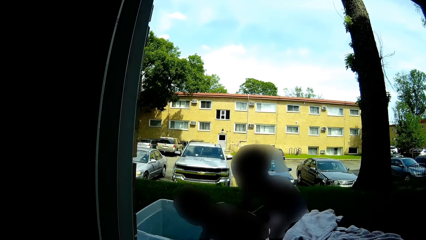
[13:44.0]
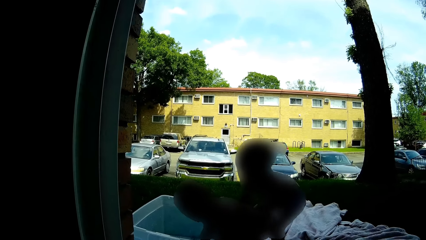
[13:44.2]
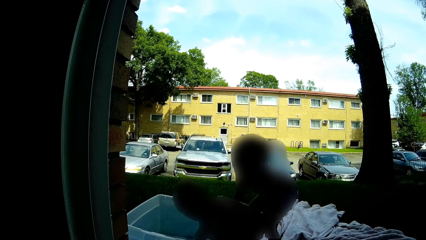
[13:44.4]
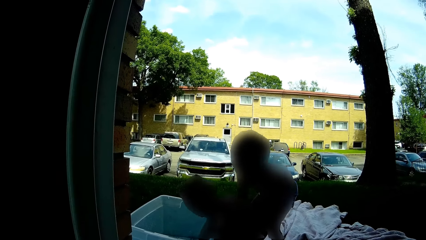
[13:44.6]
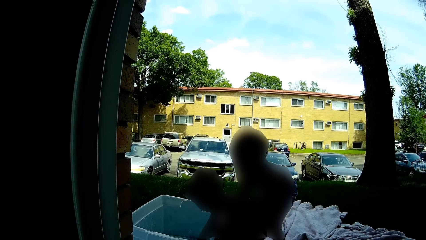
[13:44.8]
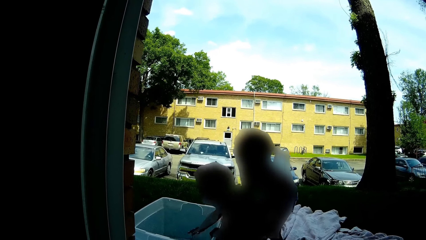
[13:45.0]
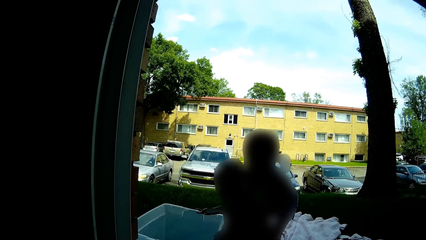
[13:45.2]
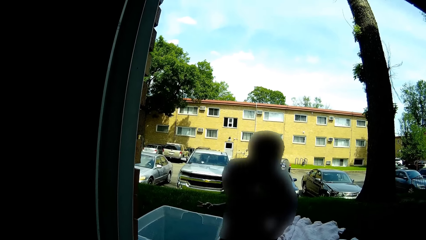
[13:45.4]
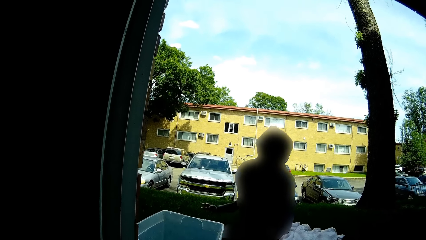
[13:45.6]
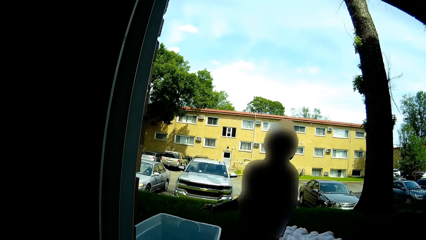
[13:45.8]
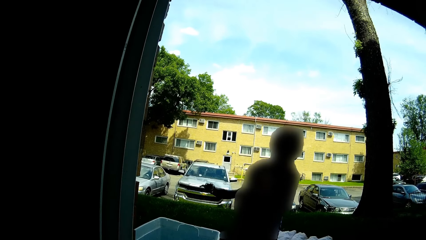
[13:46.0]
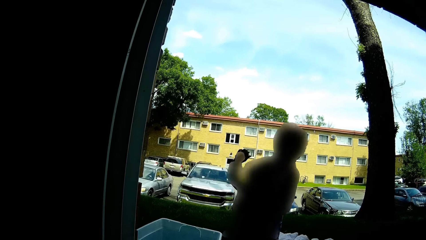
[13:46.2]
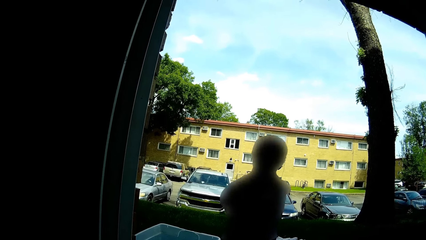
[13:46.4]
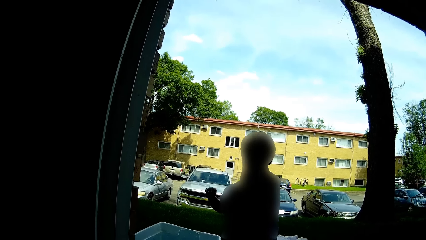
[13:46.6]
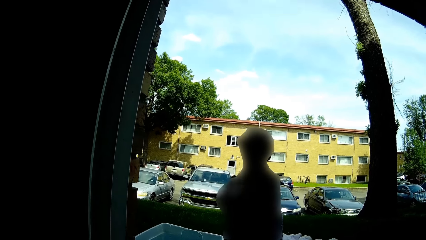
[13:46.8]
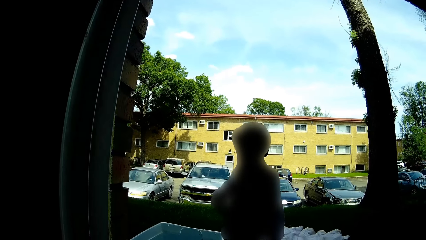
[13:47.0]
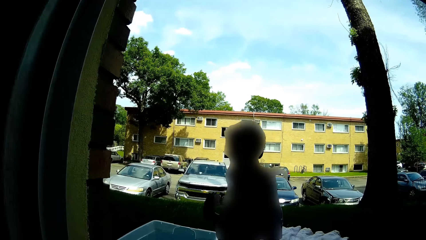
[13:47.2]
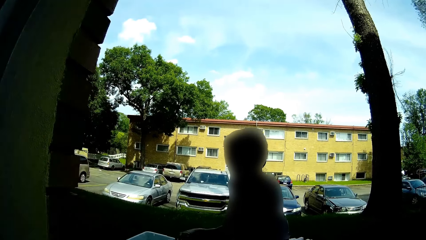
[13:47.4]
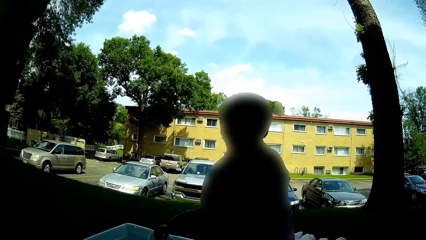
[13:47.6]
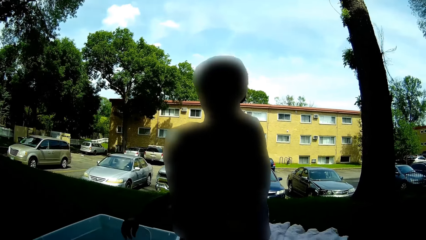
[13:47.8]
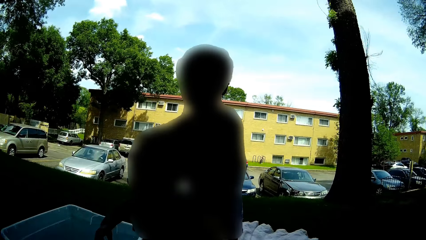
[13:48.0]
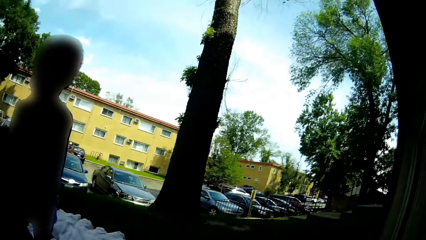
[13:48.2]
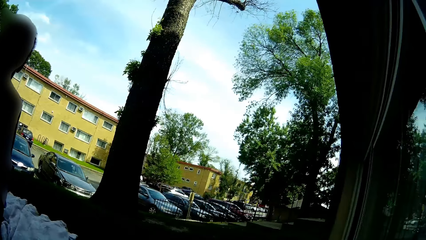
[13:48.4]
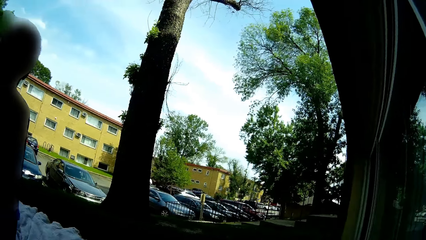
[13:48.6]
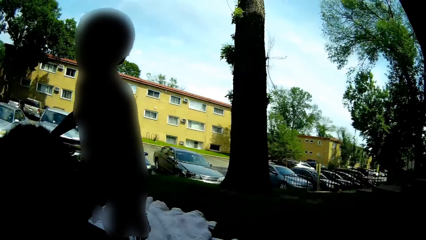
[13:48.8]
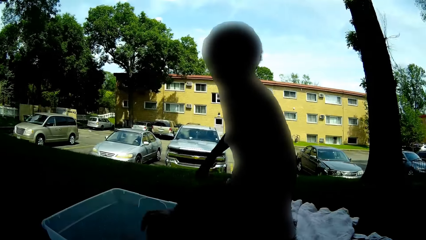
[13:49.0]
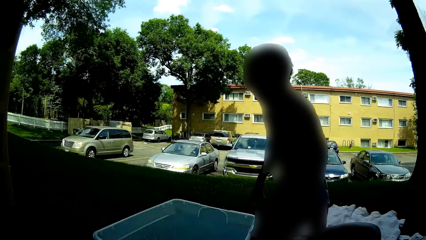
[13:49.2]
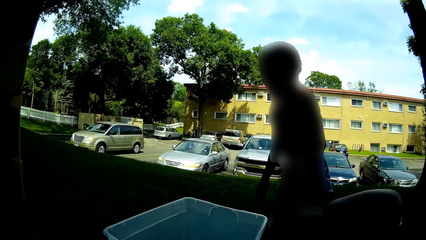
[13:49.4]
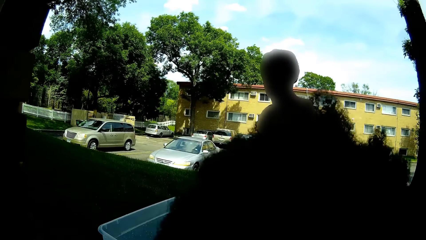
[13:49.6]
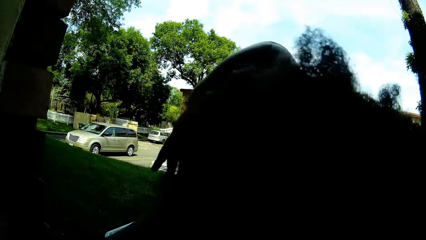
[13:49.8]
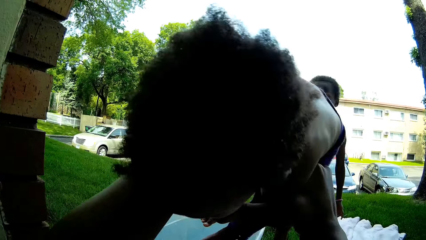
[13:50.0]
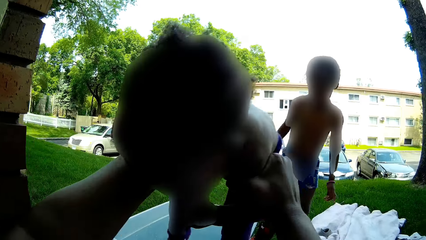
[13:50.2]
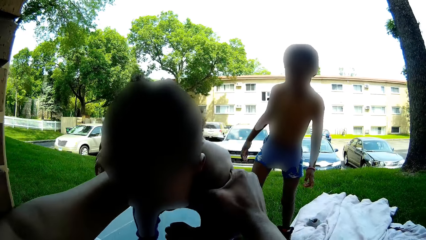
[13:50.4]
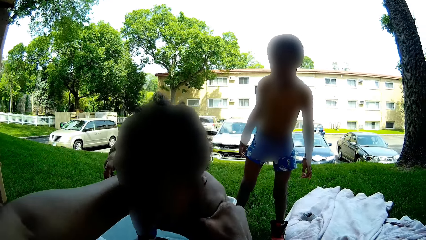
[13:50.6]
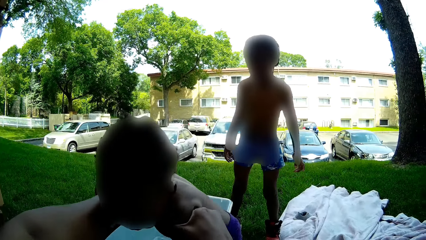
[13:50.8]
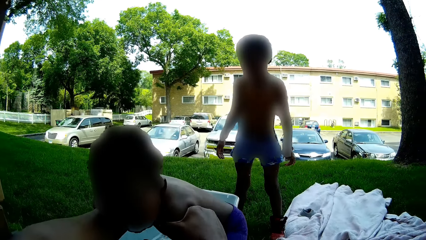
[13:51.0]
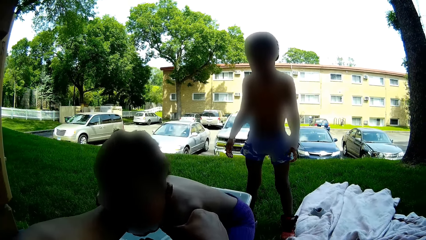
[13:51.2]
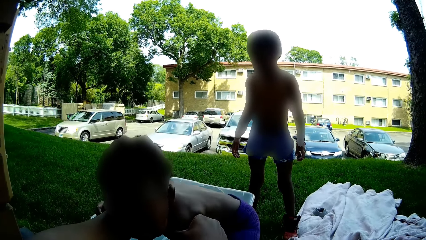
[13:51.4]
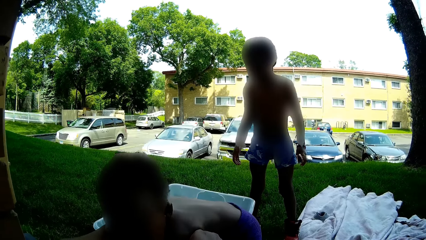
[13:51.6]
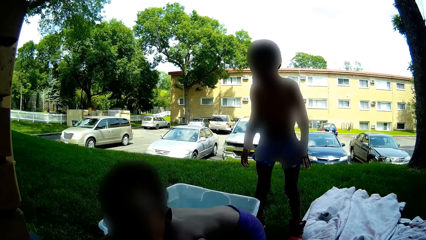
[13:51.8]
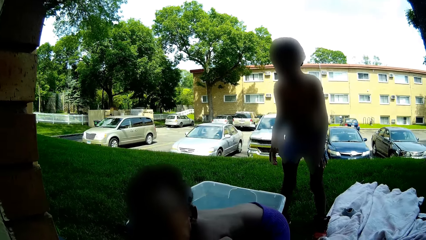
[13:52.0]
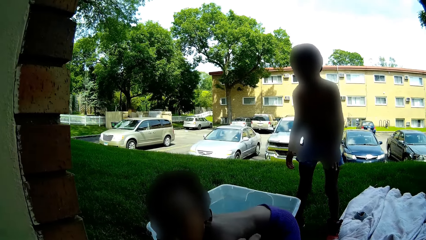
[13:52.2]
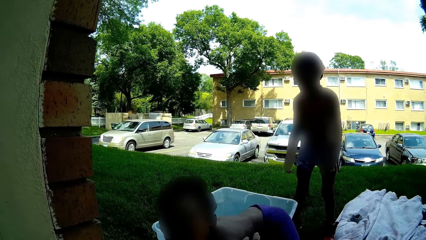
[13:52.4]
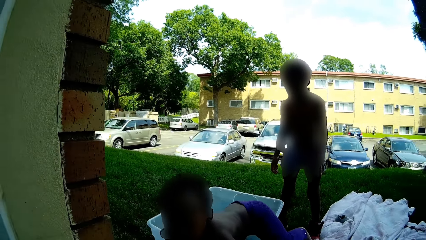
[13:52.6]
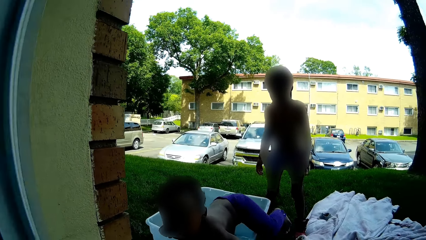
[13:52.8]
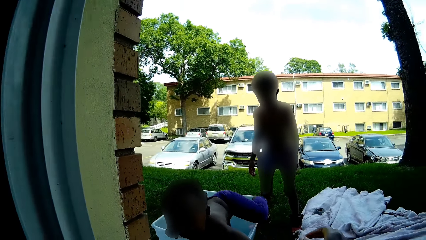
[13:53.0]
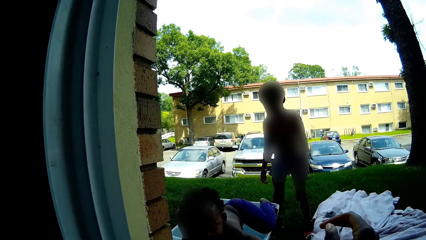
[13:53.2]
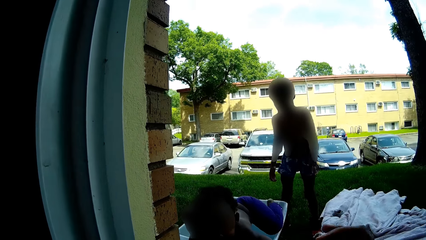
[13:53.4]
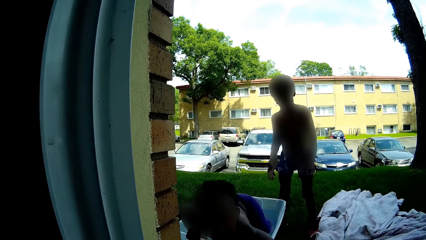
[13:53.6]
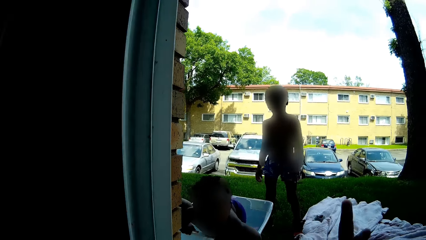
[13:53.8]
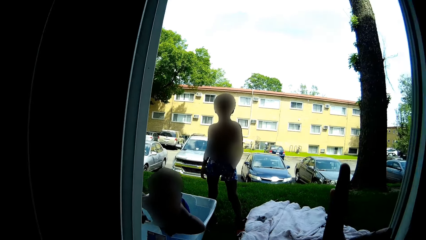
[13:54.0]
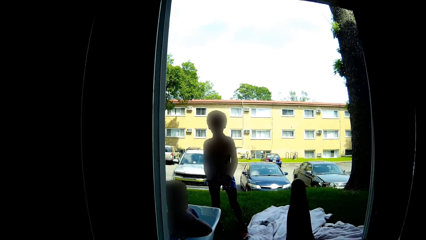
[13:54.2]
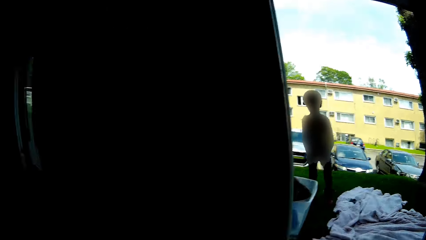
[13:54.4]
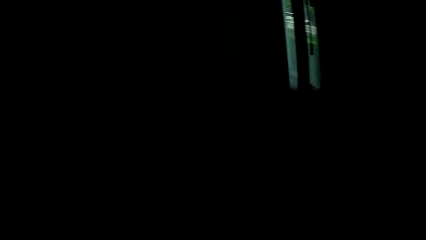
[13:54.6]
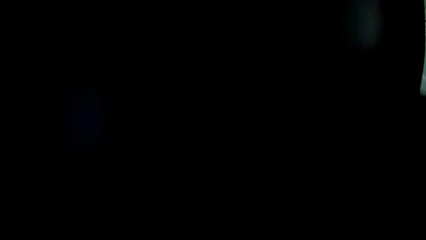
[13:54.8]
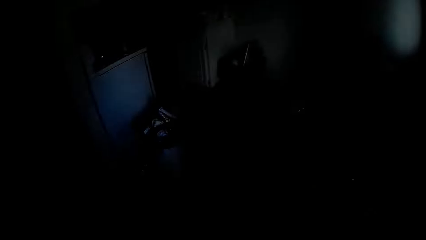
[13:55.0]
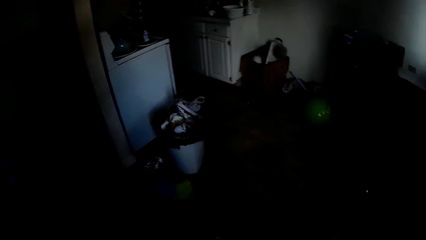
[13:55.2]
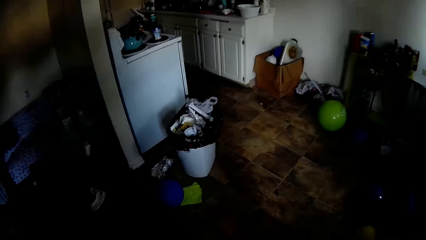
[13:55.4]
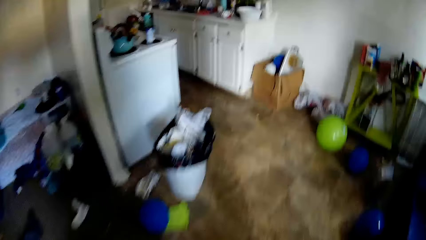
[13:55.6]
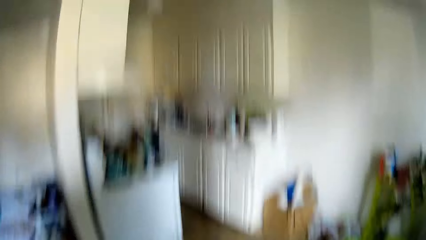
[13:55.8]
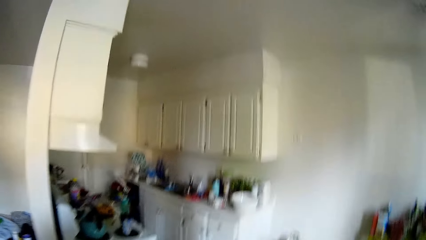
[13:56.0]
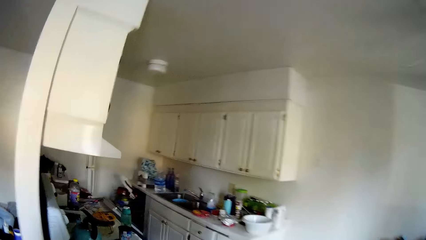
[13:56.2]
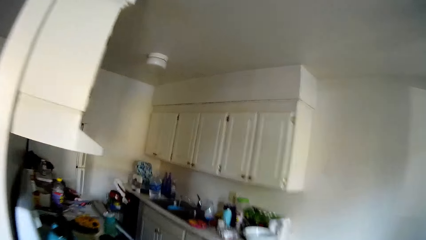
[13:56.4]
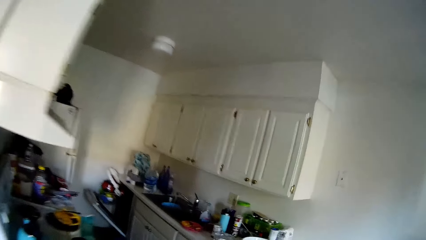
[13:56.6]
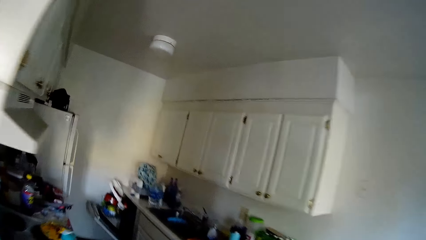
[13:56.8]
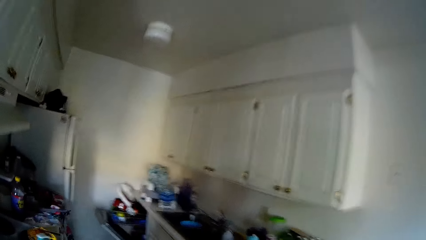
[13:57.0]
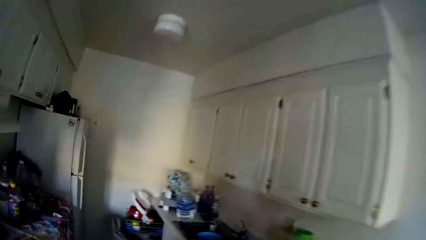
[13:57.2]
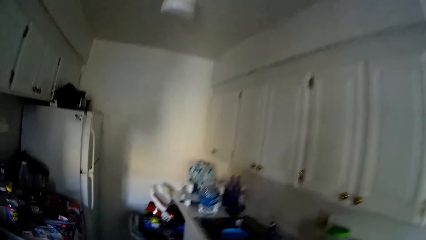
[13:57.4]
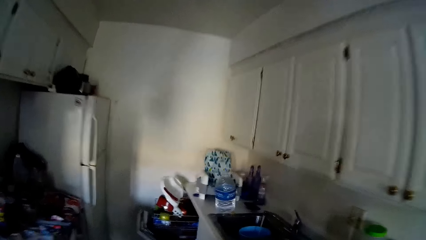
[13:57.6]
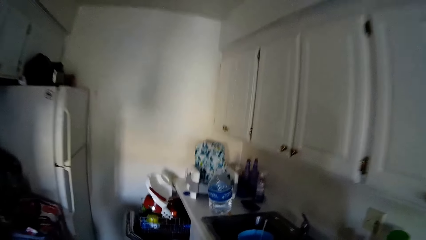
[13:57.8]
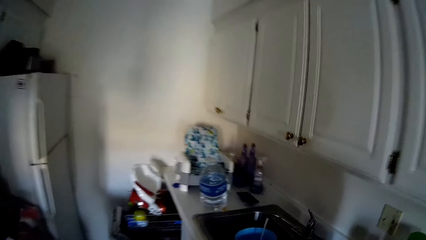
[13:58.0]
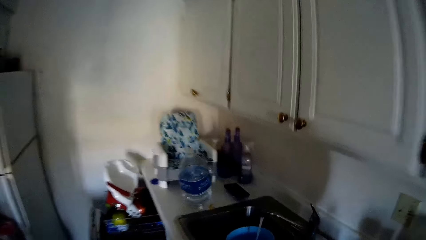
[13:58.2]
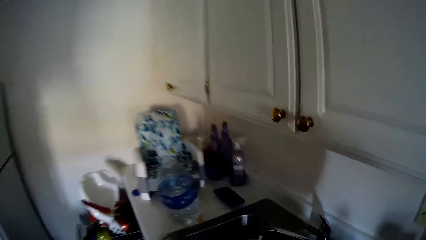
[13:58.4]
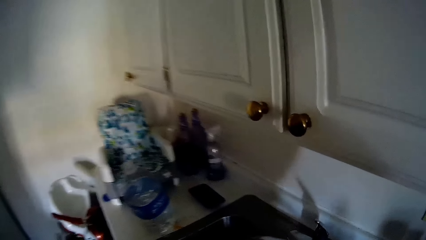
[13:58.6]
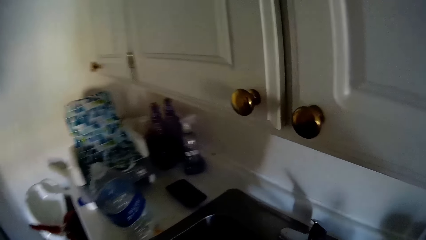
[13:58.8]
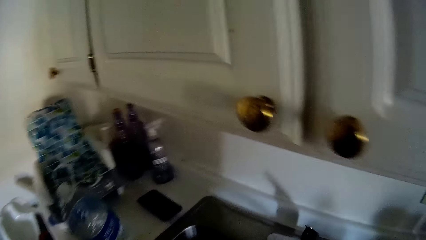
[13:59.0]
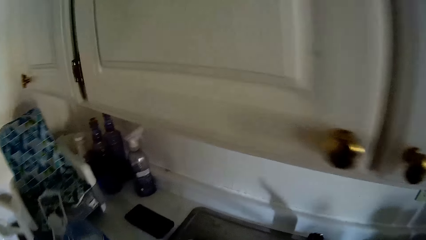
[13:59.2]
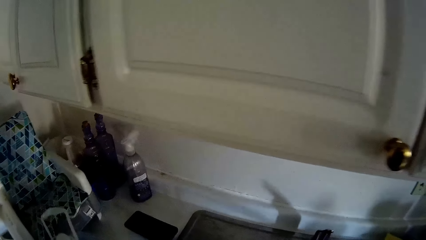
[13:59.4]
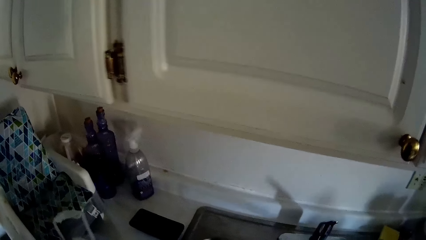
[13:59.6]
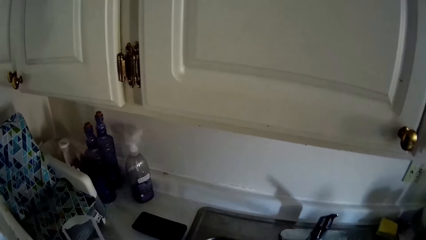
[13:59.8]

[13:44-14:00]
The camera wearer carries the baby into the plastic on the grass with both hands. The girl cries. The camera wearer lifts the girl with both hands. They put the girl in the bucket of water. The girl climbs into the bucket of water. The camera wearer walks away from a window. They speak to the girl. They walk into a kitchen.
